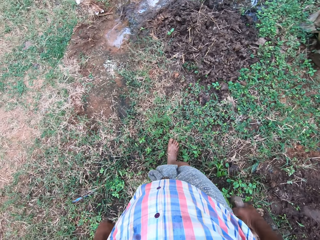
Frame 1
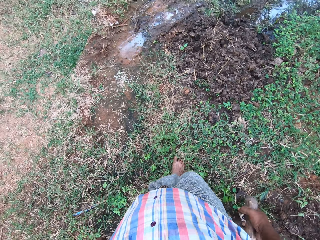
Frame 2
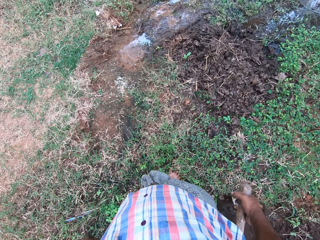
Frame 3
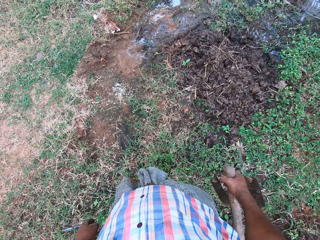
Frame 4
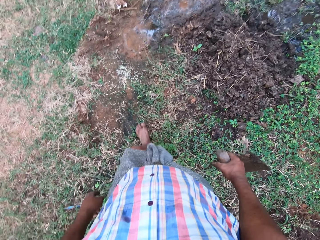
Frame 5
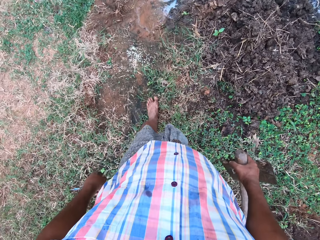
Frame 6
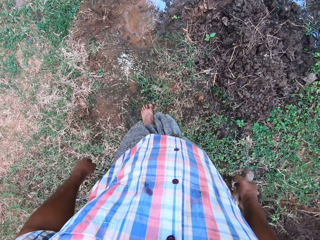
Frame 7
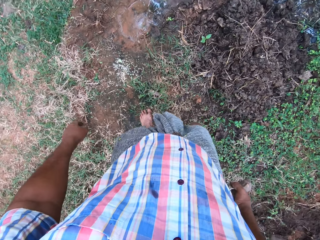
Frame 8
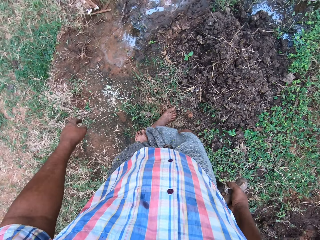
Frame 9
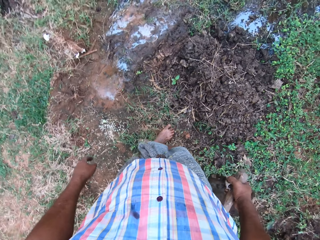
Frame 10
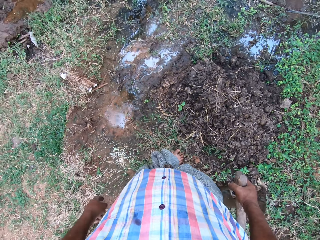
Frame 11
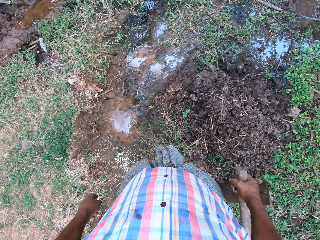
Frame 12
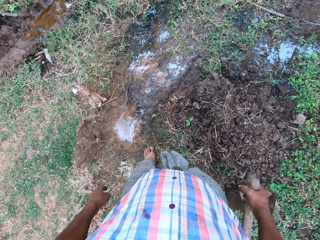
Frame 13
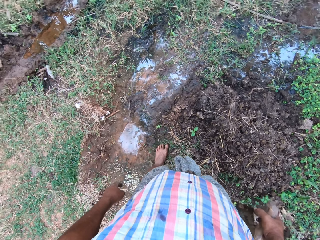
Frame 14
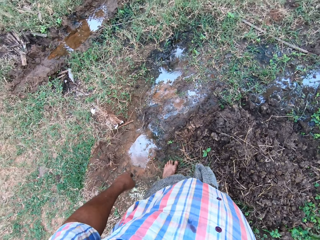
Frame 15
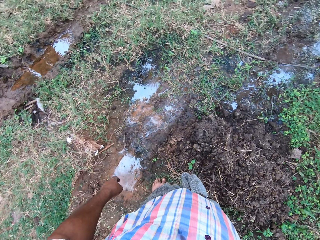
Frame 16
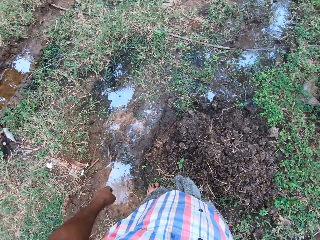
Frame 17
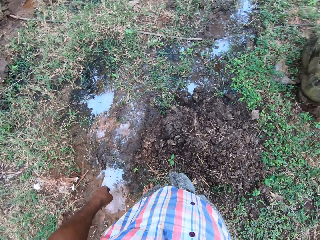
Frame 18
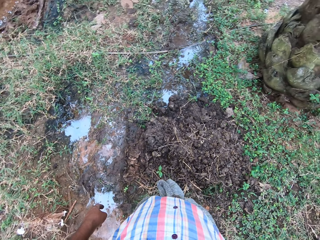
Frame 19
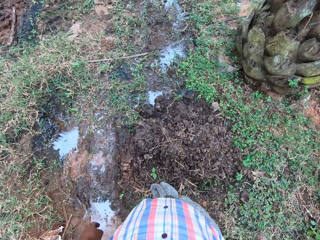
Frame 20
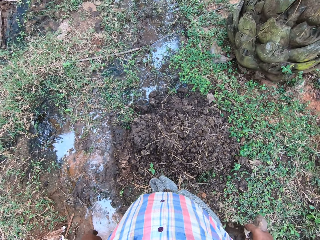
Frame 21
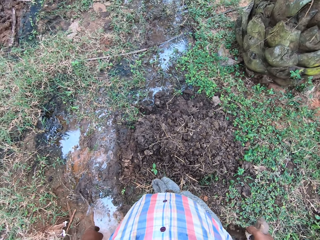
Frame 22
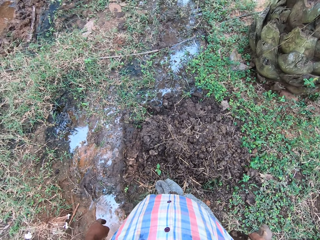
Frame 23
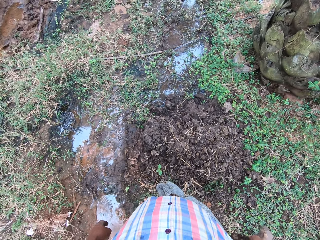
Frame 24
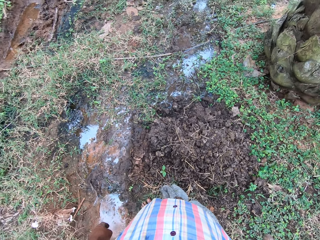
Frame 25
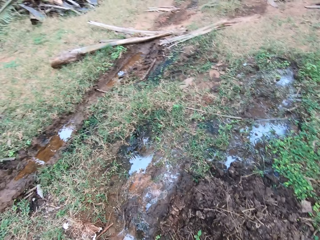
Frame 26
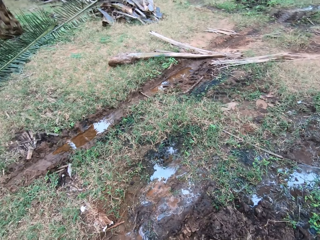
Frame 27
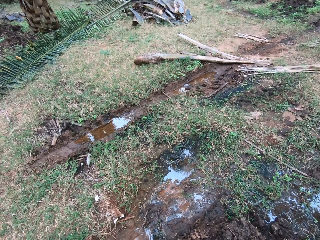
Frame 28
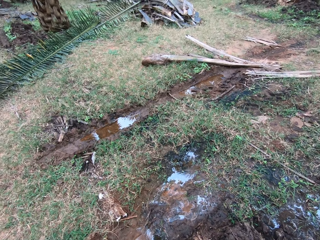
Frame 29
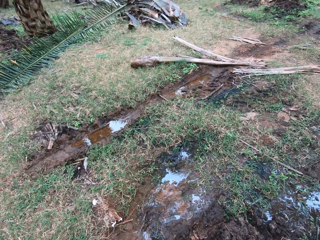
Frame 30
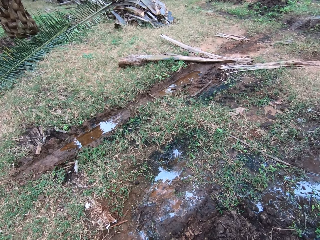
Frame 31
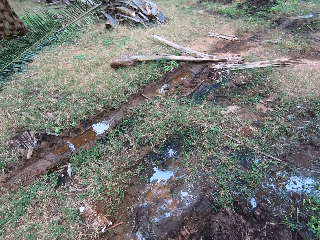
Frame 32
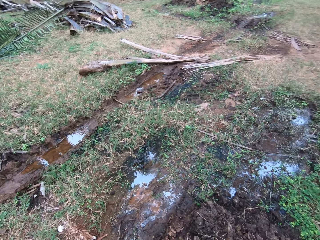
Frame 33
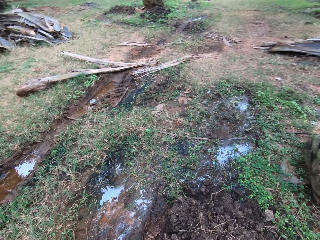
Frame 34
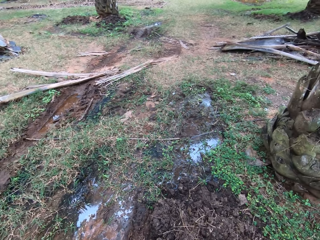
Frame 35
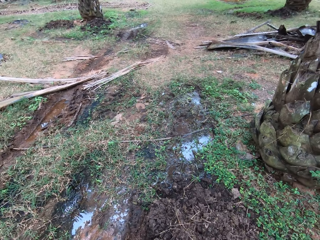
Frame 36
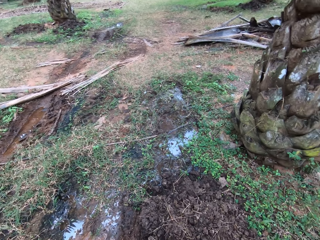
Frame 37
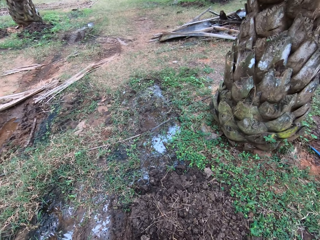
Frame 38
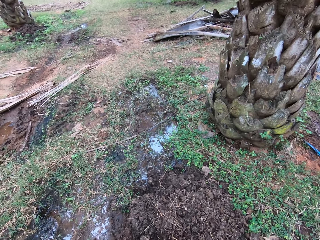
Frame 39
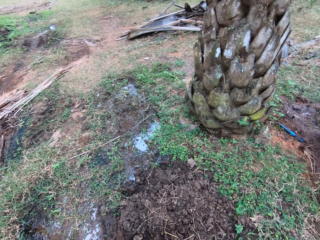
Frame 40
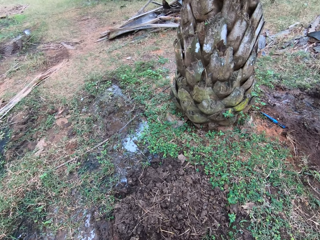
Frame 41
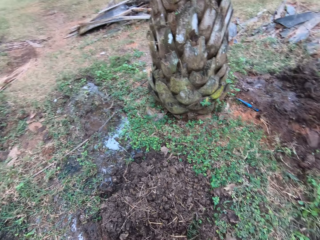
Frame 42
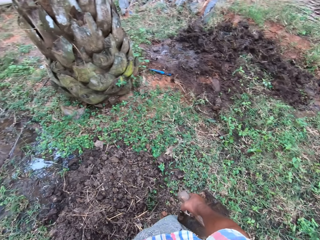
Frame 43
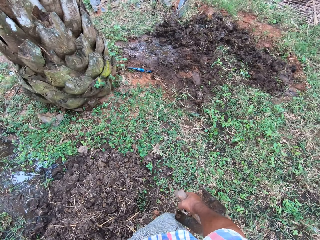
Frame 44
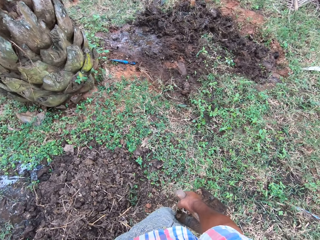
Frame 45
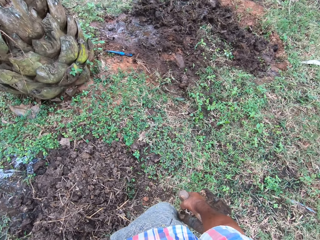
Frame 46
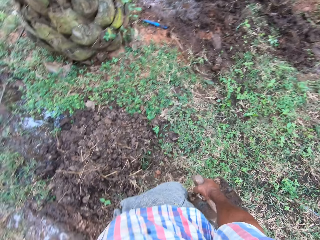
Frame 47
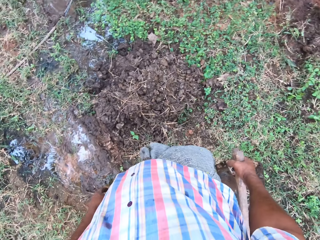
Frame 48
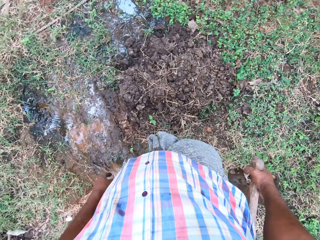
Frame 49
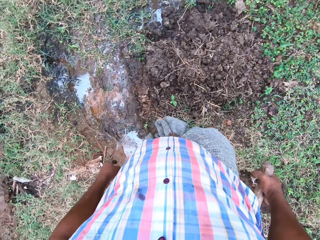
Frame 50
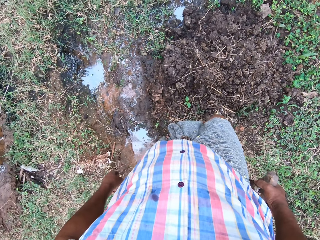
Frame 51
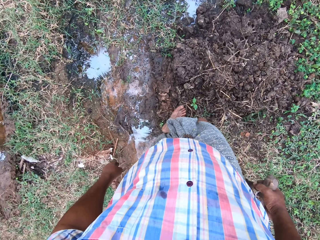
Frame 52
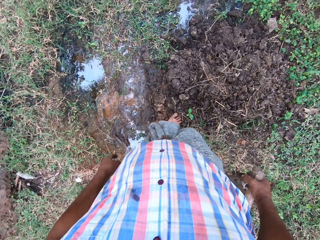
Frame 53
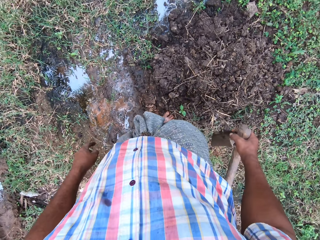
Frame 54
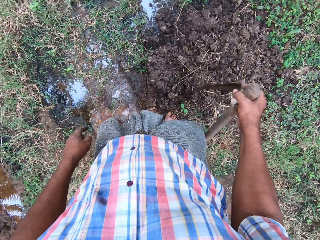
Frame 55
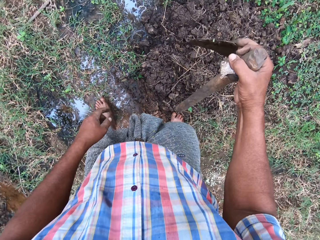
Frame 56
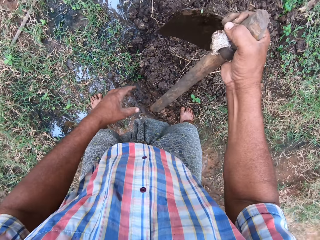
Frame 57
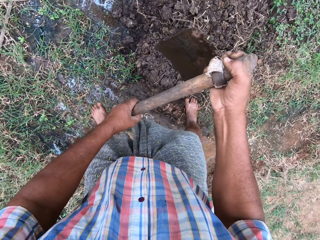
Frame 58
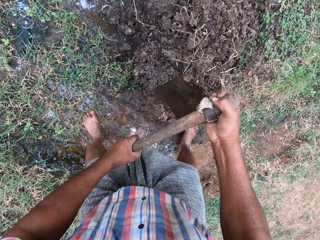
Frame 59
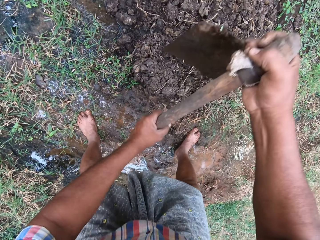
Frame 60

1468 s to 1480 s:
The camera wearer walks towards the pool of water on the ground. He looks around. He holds a jembe with his right hand.

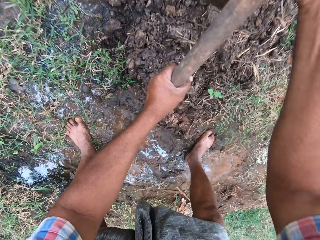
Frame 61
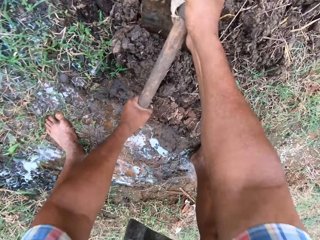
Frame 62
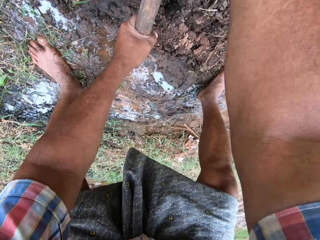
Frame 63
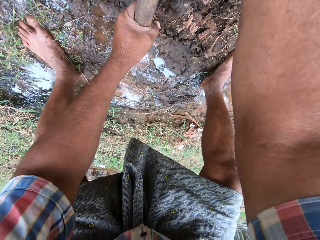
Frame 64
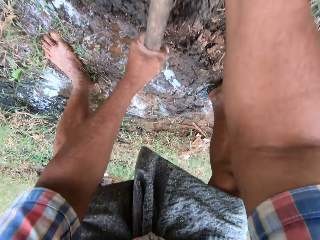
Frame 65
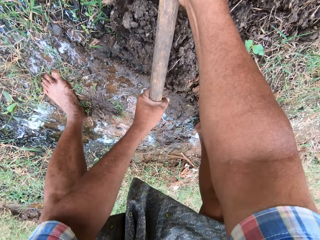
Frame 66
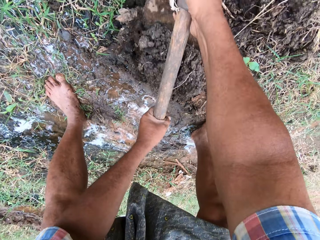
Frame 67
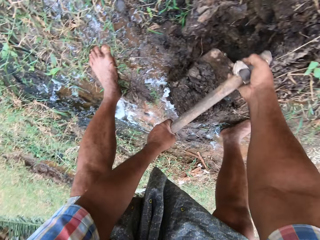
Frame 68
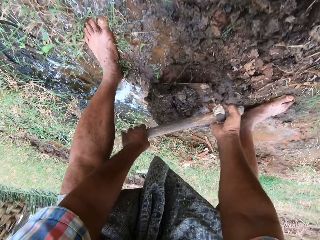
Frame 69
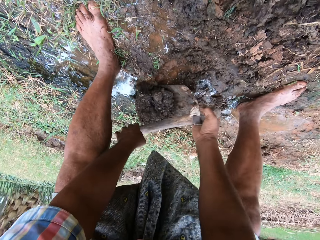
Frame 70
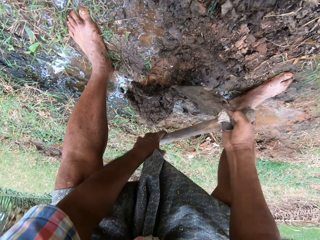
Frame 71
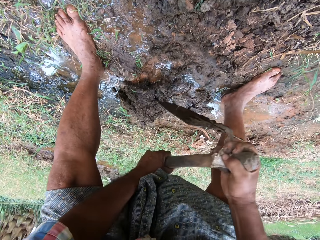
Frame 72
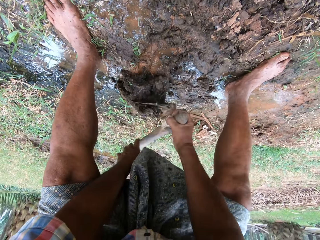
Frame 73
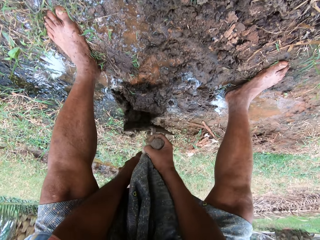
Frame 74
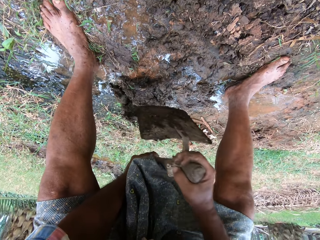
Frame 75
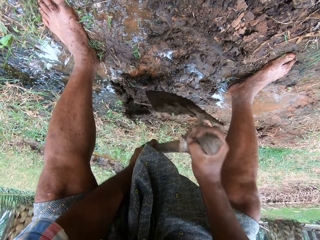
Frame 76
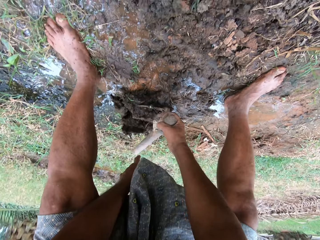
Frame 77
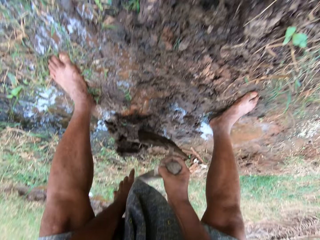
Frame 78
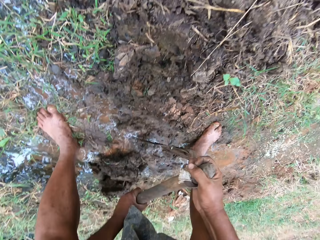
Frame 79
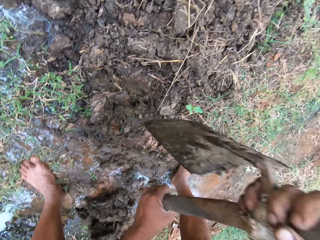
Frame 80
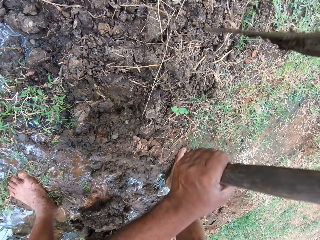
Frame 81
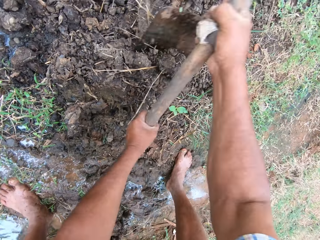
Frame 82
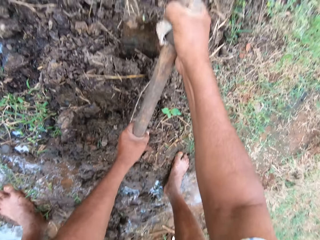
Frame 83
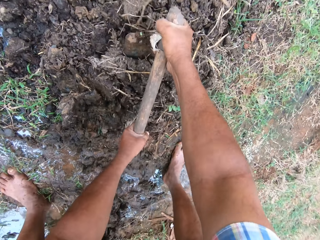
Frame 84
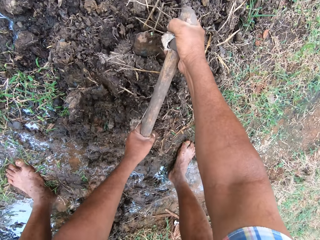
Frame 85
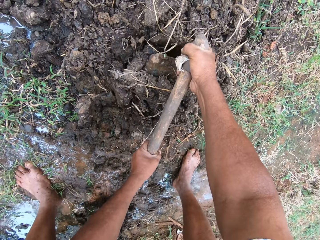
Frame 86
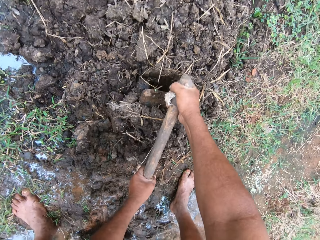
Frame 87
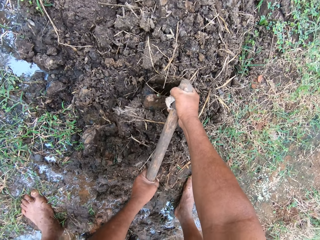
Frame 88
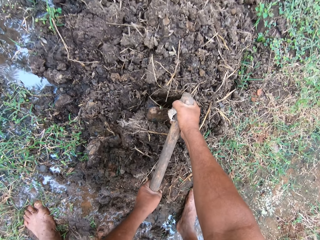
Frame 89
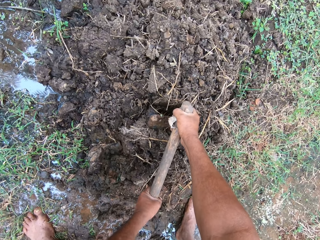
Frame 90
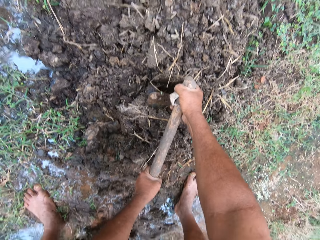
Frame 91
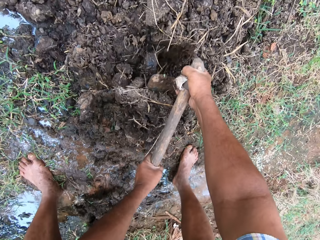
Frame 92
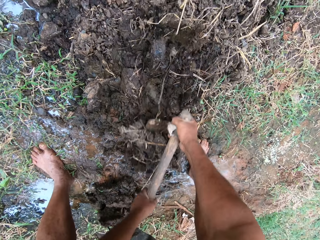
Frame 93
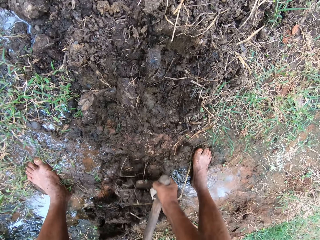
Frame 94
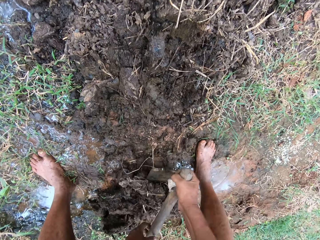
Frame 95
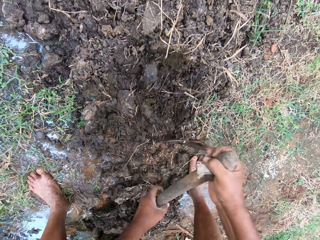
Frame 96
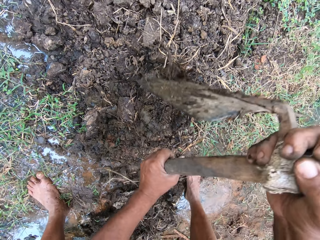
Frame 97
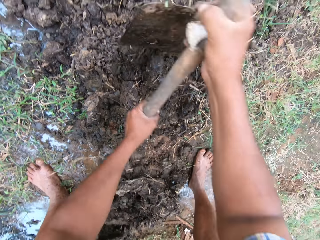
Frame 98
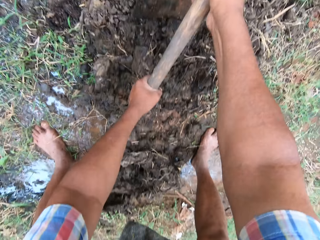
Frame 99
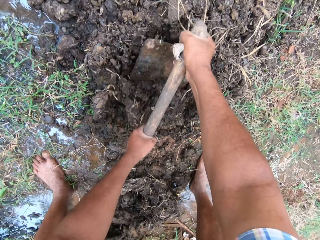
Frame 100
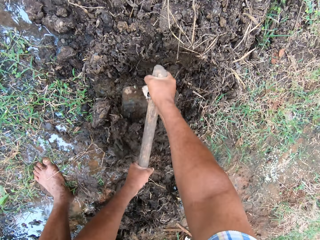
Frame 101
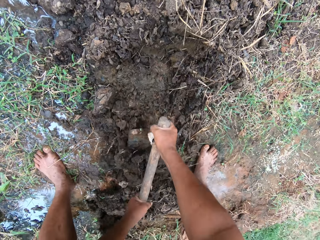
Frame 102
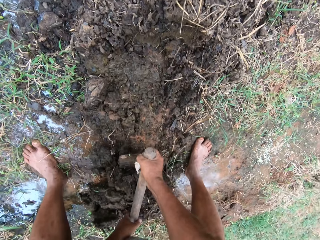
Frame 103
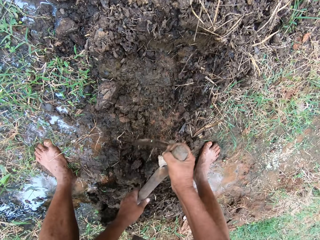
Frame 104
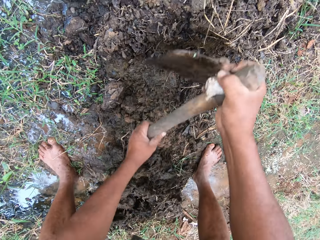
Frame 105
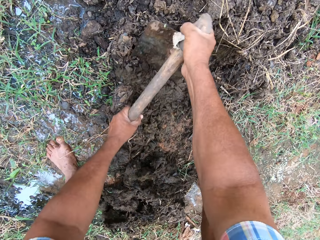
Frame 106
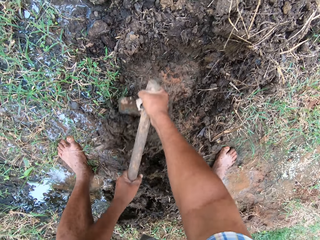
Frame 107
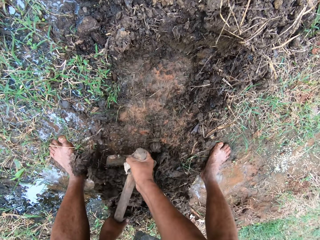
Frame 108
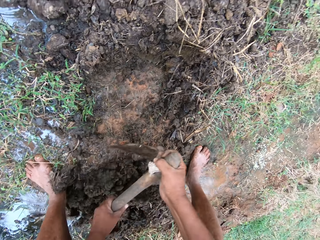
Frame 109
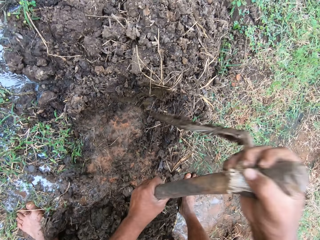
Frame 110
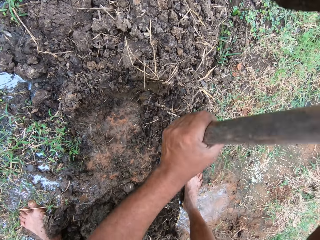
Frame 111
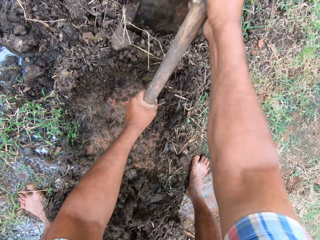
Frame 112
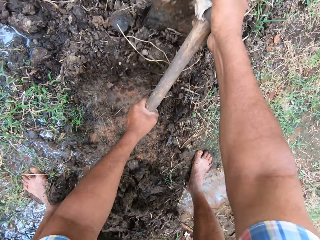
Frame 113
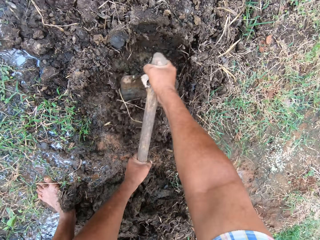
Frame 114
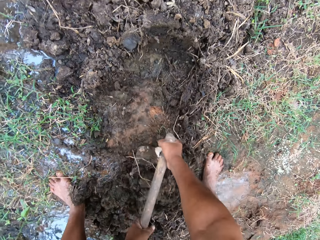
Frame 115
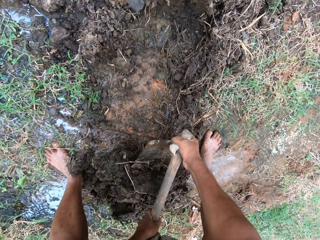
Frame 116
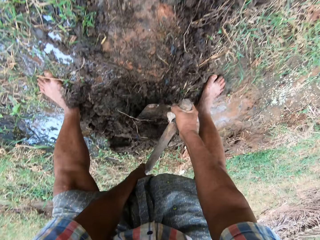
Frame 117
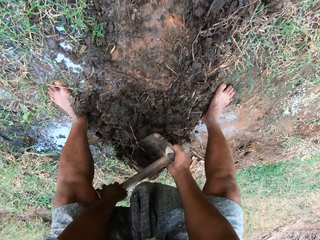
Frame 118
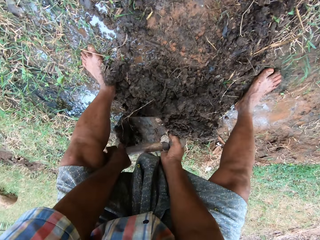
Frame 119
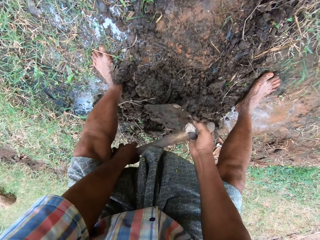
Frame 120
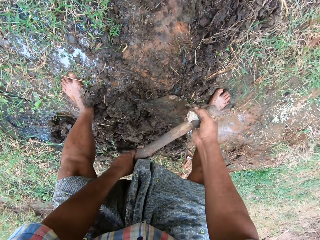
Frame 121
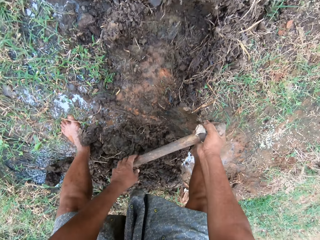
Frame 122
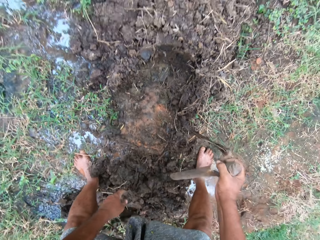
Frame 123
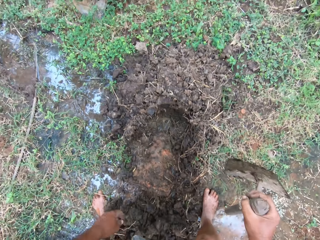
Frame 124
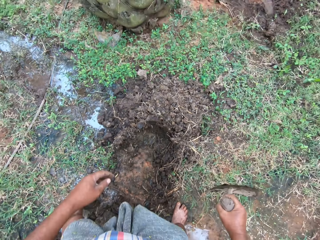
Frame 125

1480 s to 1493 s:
The camera wearer fills the pool of water with soil. They hold a jembe. They dig on the composite. They hold the jembe.
